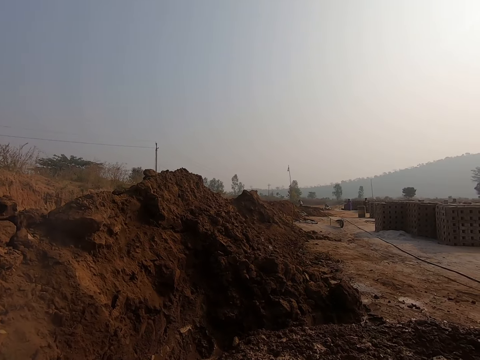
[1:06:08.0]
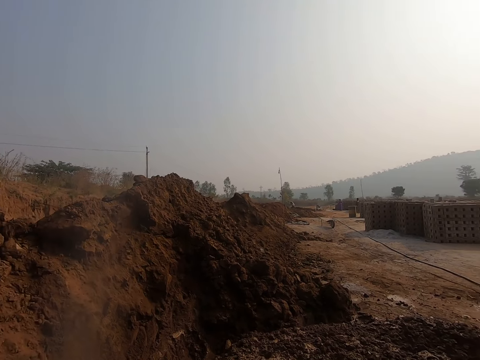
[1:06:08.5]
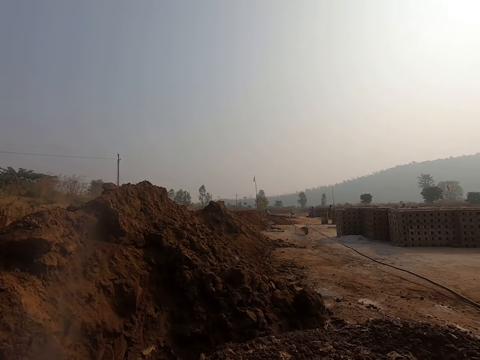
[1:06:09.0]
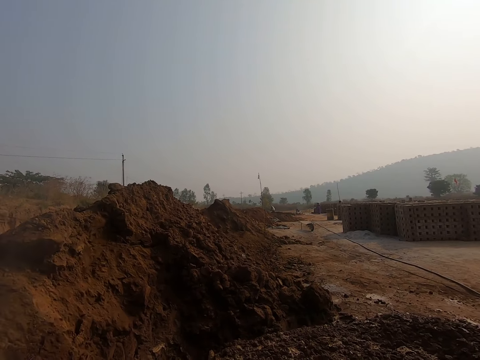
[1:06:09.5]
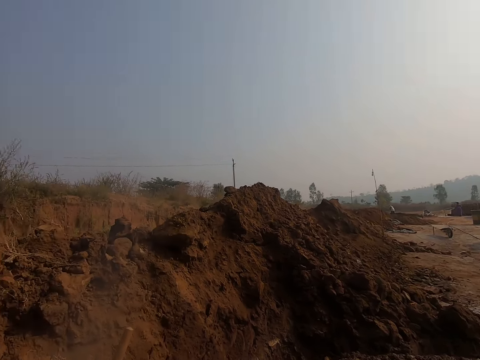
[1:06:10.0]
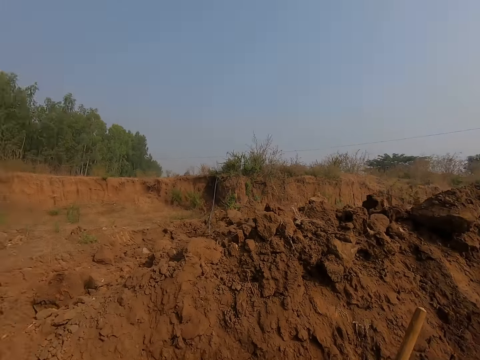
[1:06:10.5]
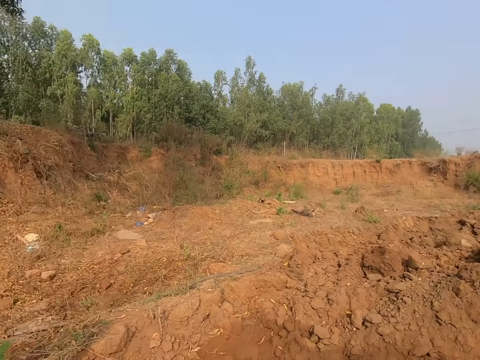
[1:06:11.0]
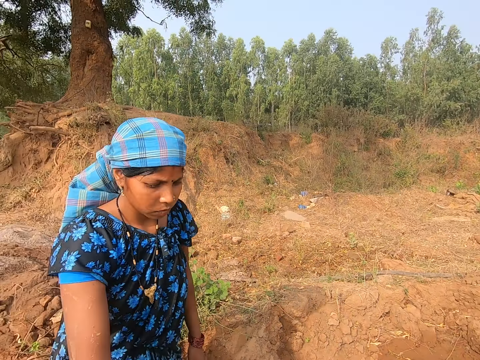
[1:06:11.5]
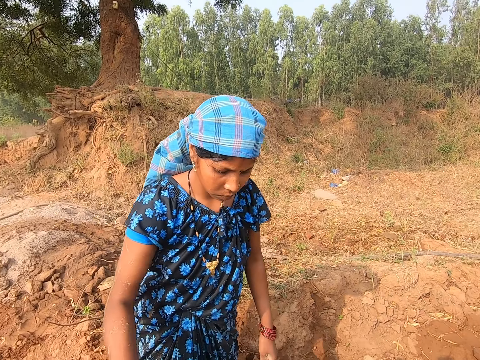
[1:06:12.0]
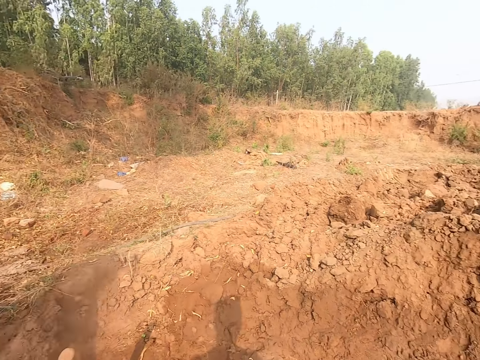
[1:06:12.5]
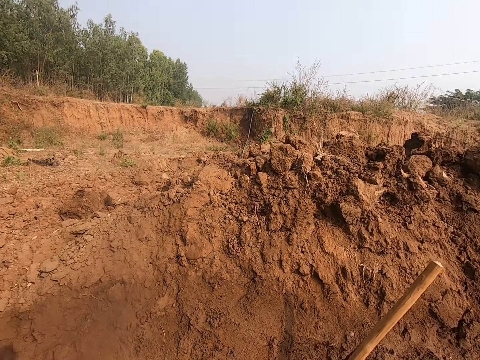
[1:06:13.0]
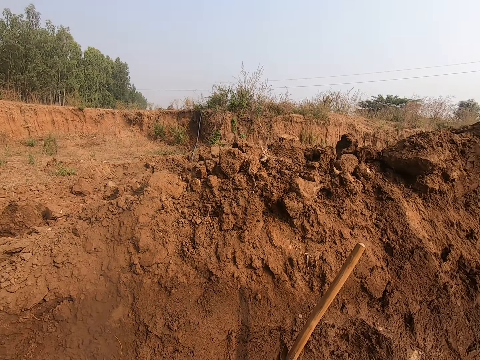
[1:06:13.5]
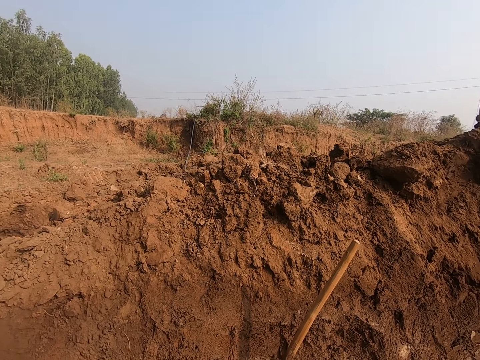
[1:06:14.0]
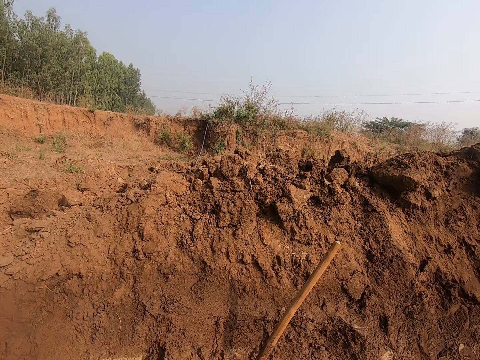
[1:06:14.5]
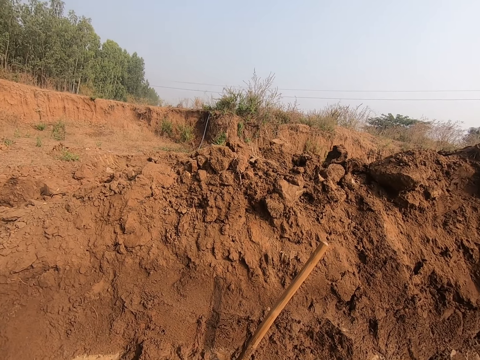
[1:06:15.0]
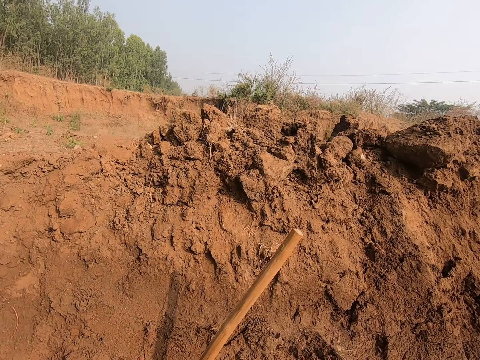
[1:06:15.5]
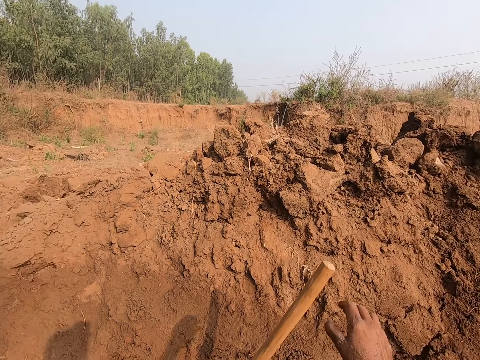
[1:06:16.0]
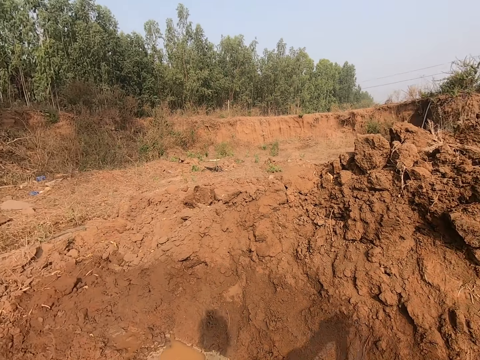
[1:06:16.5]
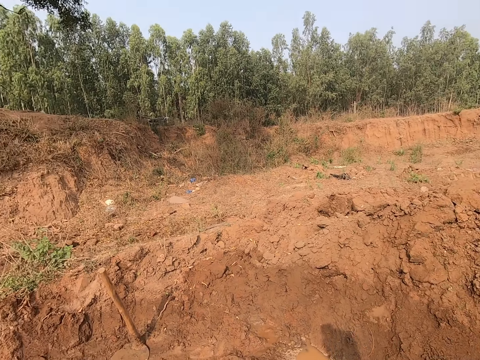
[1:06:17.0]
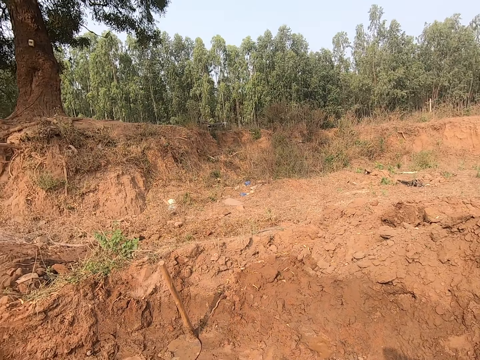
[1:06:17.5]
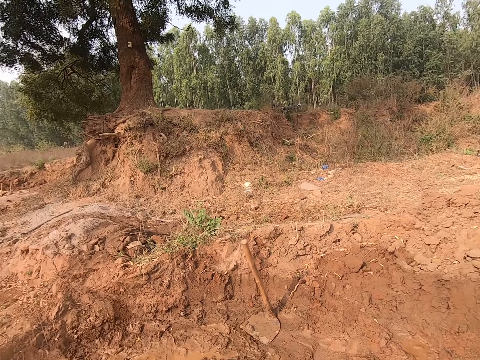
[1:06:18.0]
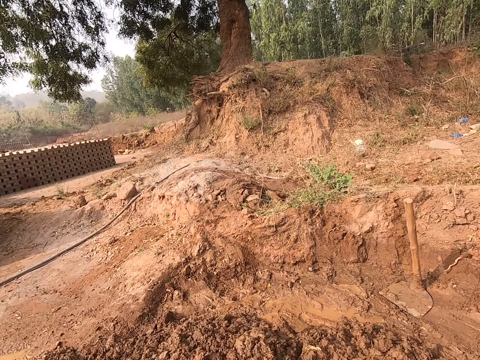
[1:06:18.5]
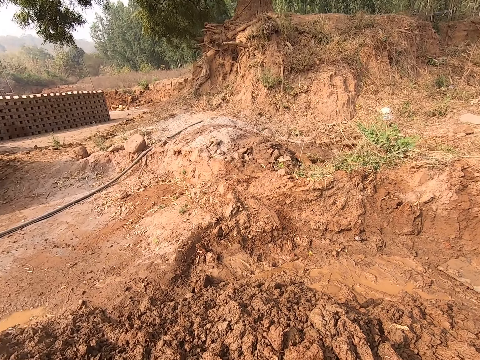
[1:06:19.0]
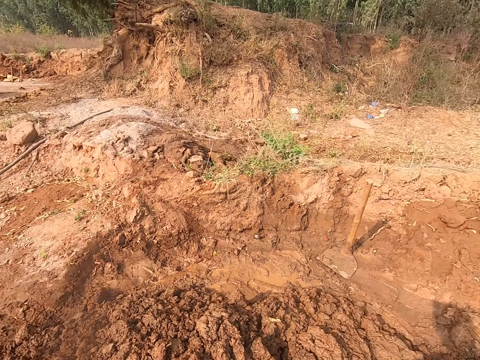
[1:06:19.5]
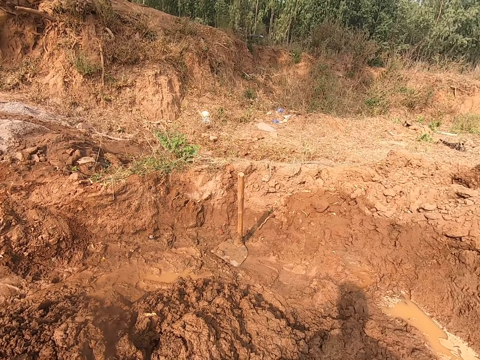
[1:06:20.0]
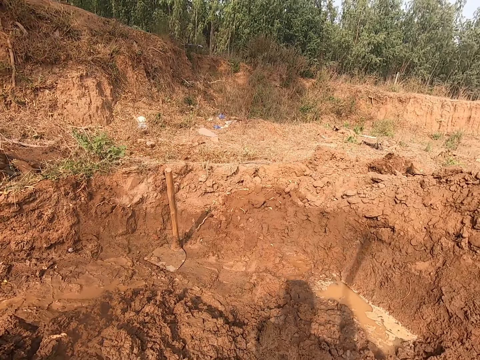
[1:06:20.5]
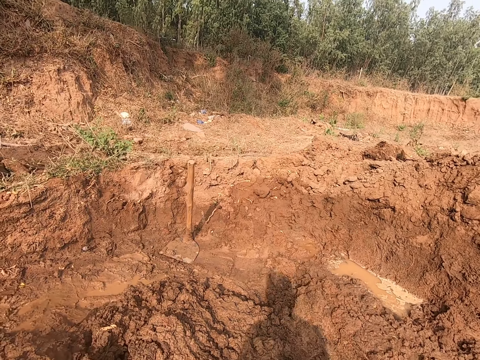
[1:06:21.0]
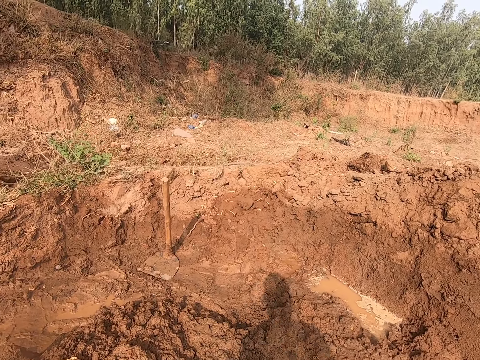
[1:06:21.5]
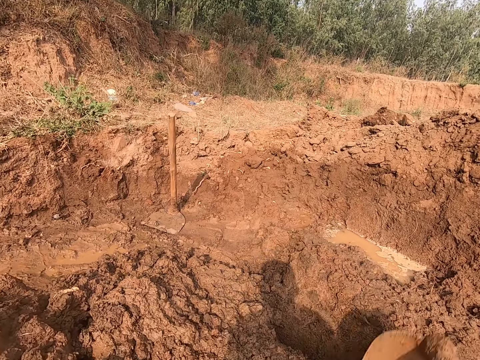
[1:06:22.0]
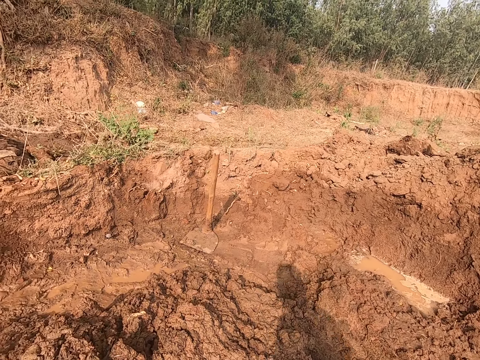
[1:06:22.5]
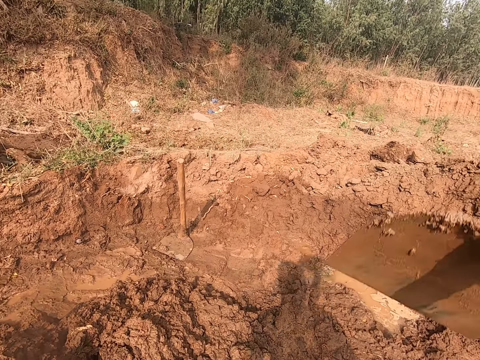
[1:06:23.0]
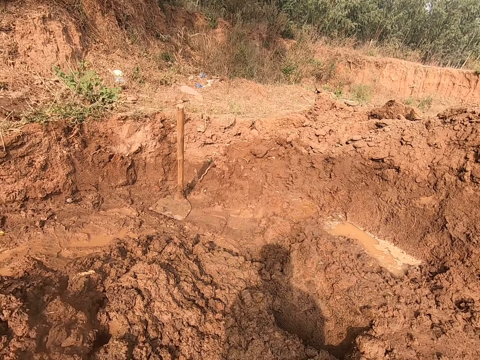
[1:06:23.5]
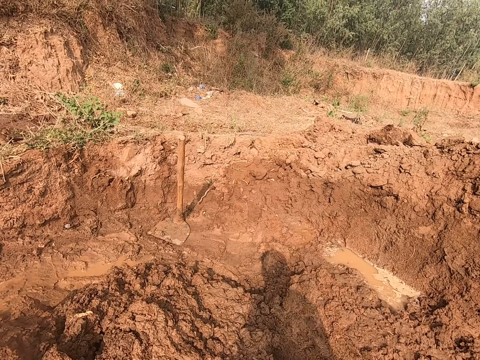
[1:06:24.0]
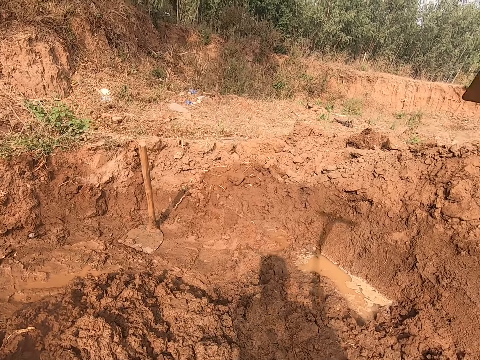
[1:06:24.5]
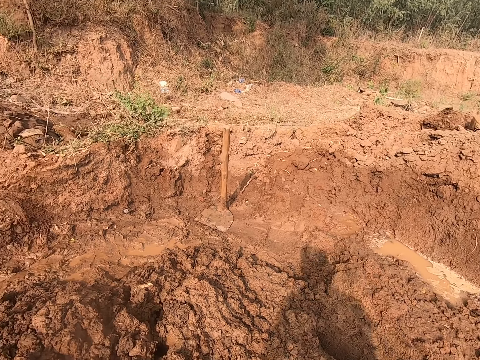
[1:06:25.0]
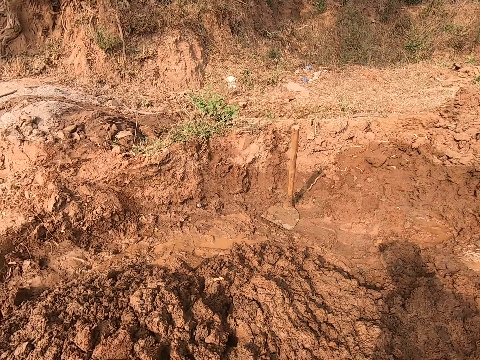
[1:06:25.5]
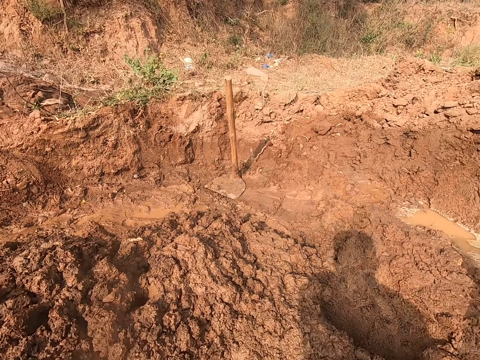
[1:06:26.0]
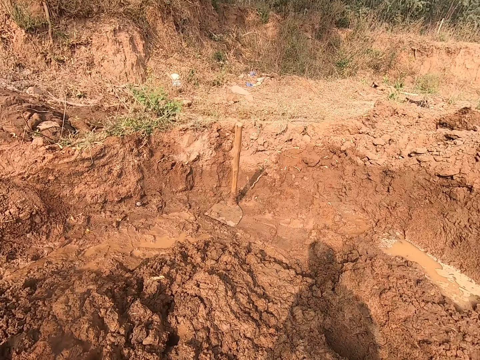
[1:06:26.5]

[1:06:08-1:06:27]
The camera wearer converses with the woman. He looks around the area. He picks the hoe from the heap of clay with his right hand. He looks around the area. He breaks the heap of clay with the hoe in his hands. He digs soil.

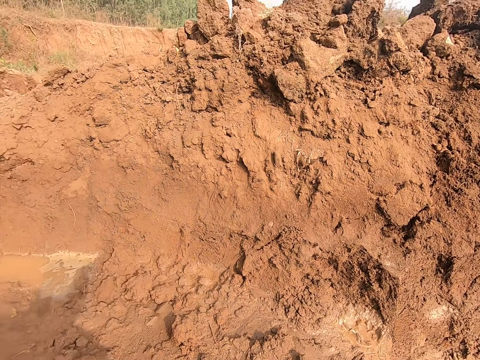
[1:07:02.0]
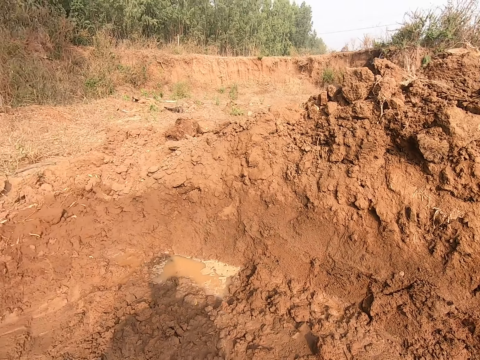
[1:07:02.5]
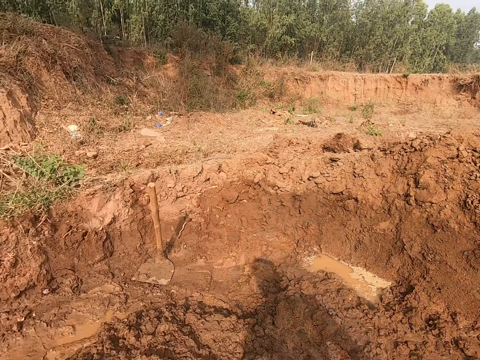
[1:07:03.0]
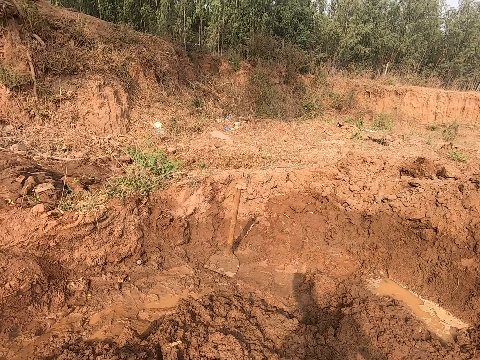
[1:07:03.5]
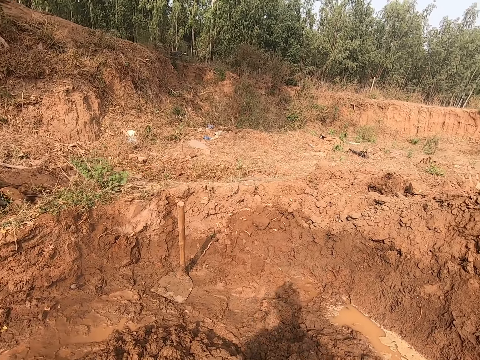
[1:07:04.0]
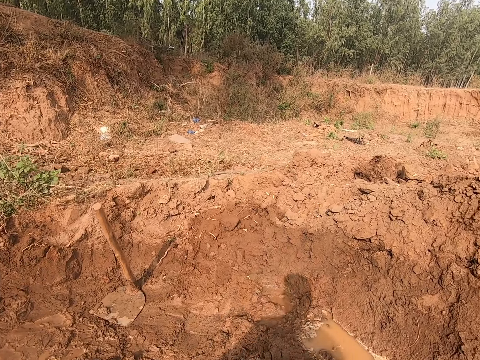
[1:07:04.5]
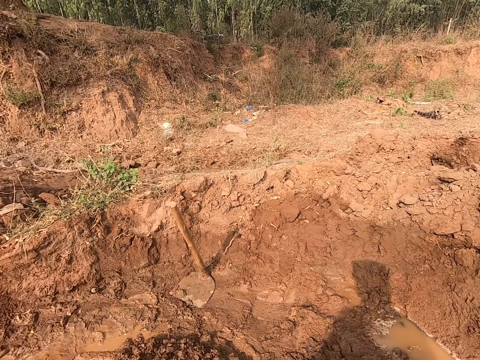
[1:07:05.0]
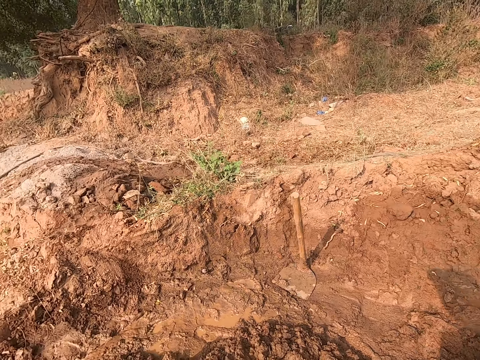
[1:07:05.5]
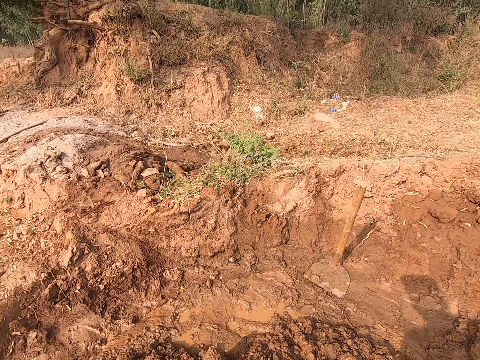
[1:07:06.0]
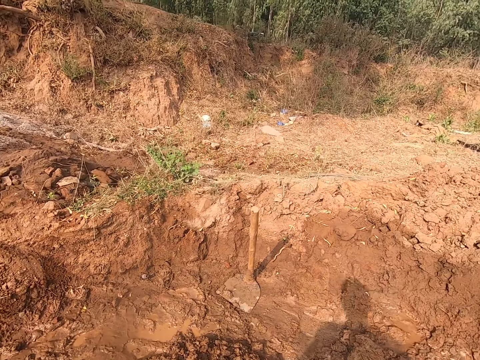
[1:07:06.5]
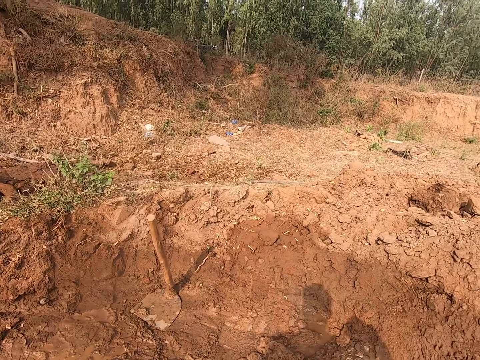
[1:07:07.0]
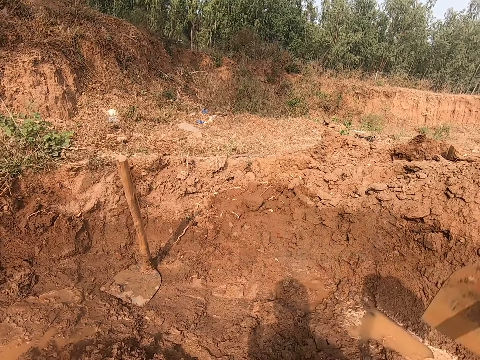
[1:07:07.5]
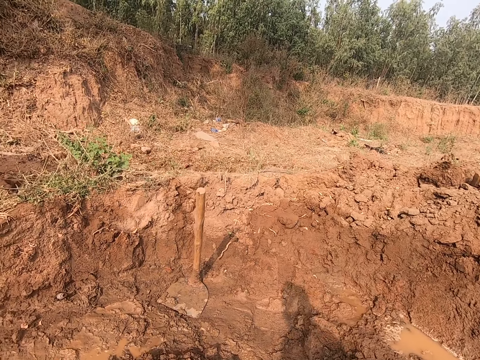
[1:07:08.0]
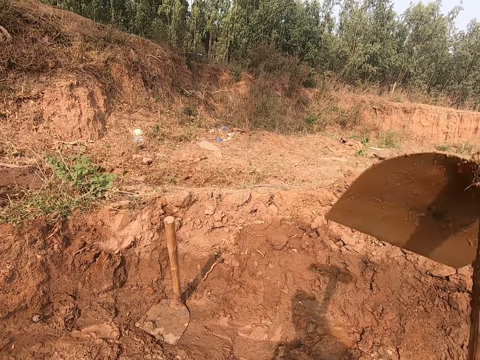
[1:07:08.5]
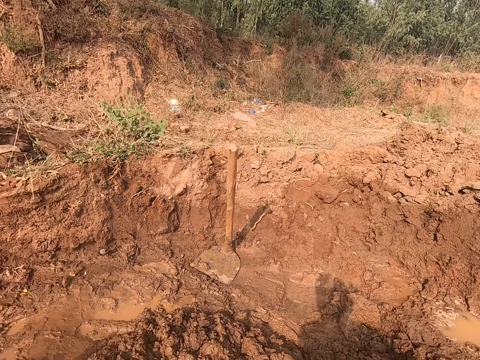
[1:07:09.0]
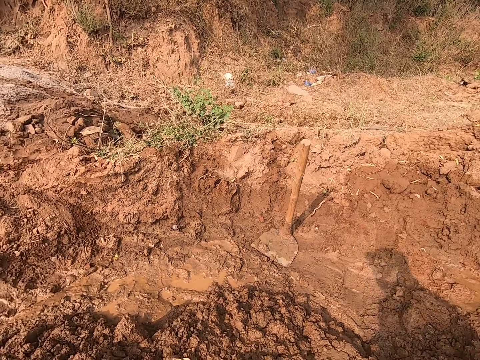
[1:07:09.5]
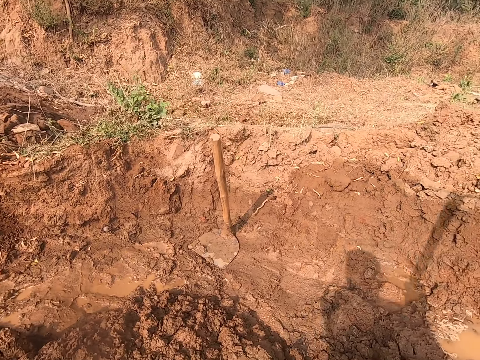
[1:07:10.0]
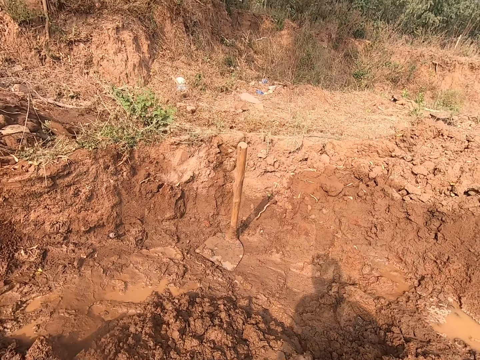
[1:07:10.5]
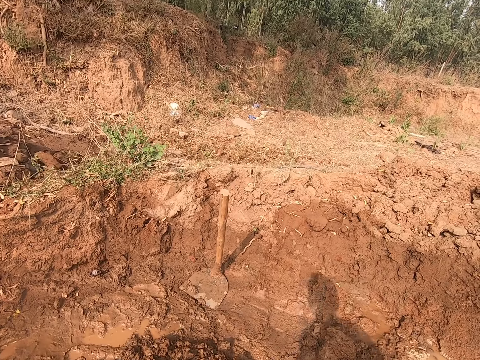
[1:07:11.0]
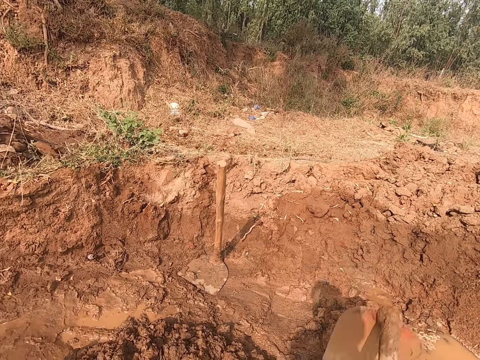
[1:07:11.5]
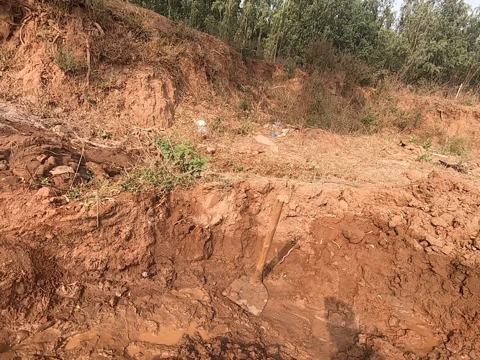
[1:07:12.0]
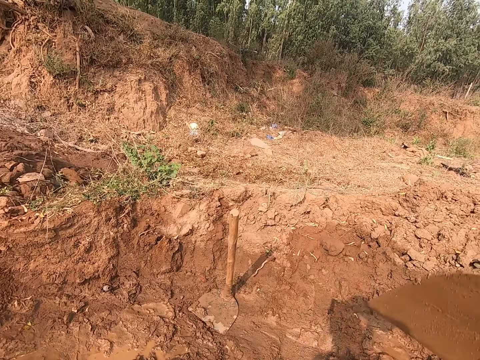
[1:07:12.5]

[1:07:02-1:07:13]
The camera wearer looks around the area. They dig soil.
